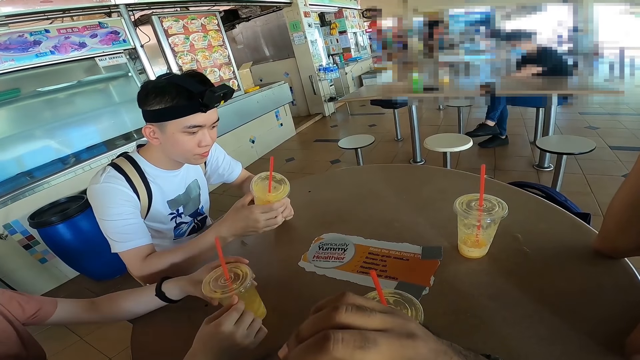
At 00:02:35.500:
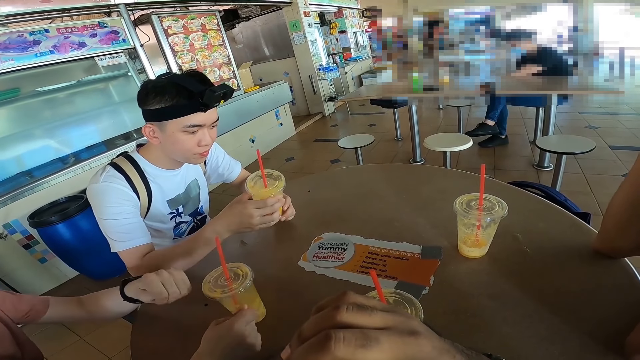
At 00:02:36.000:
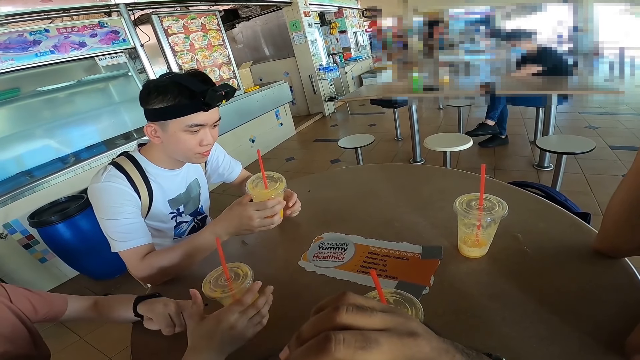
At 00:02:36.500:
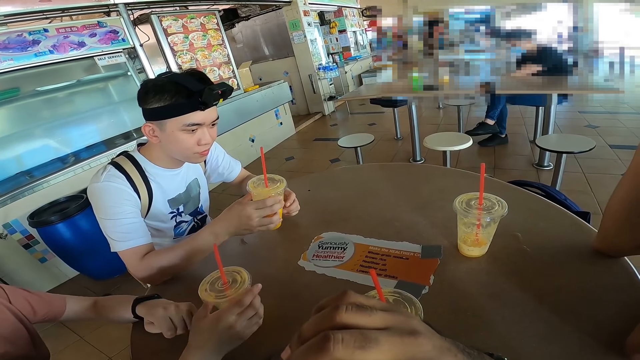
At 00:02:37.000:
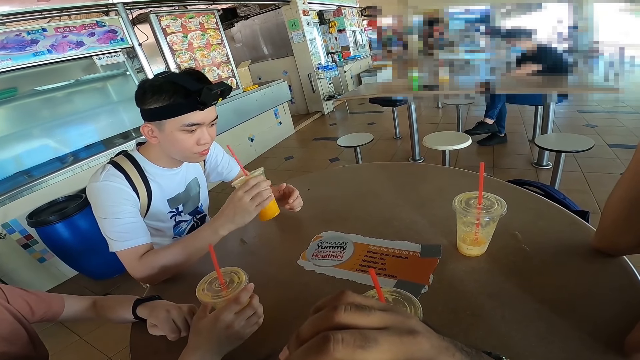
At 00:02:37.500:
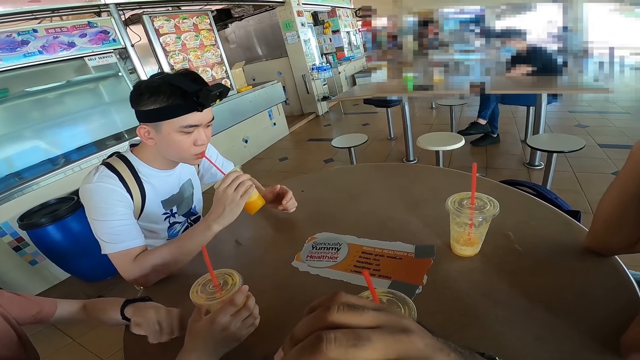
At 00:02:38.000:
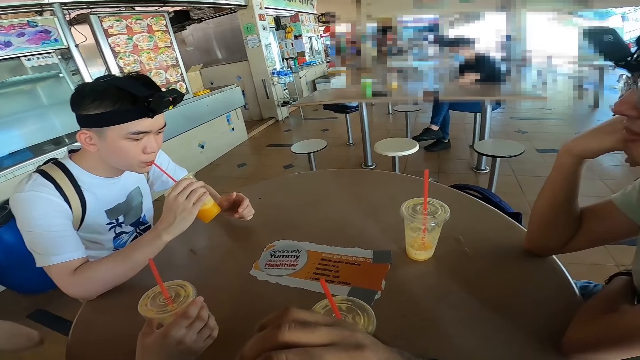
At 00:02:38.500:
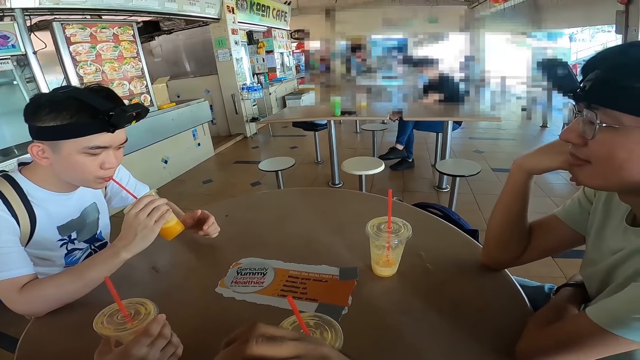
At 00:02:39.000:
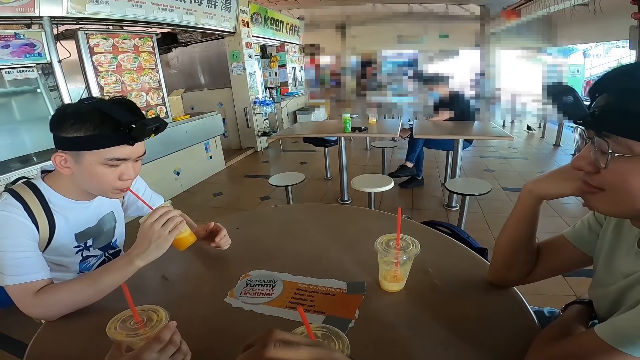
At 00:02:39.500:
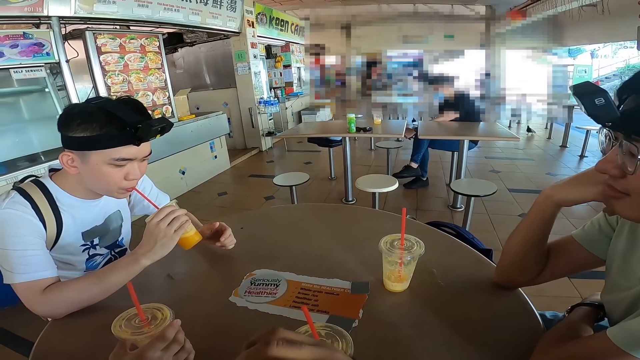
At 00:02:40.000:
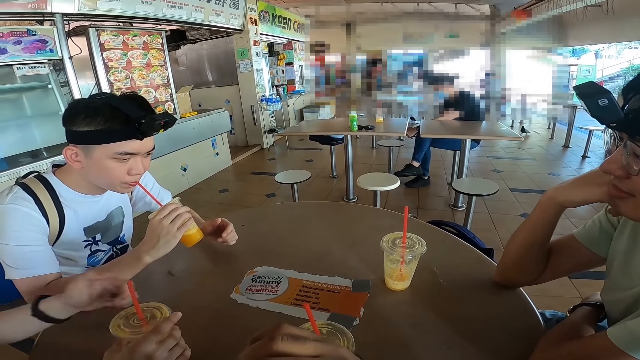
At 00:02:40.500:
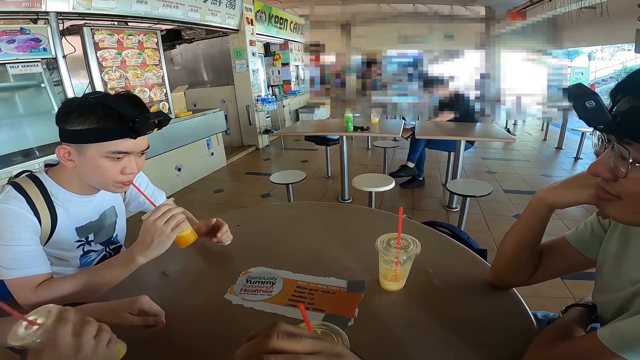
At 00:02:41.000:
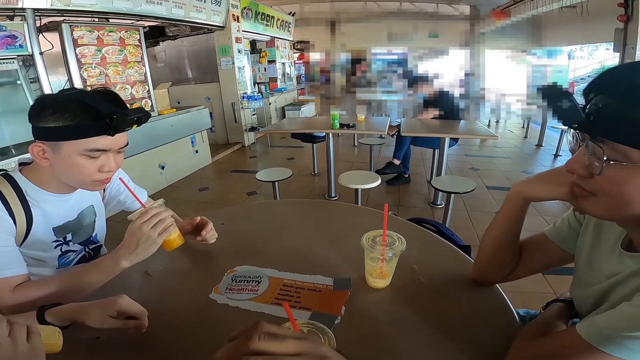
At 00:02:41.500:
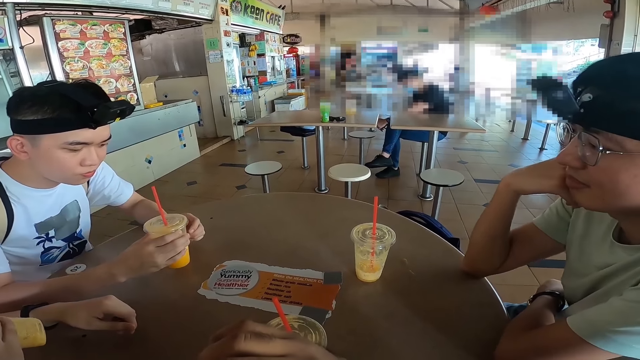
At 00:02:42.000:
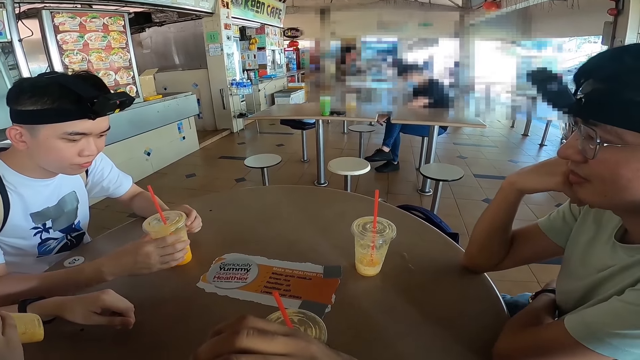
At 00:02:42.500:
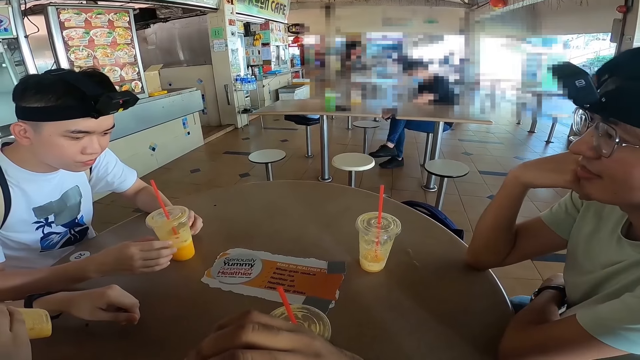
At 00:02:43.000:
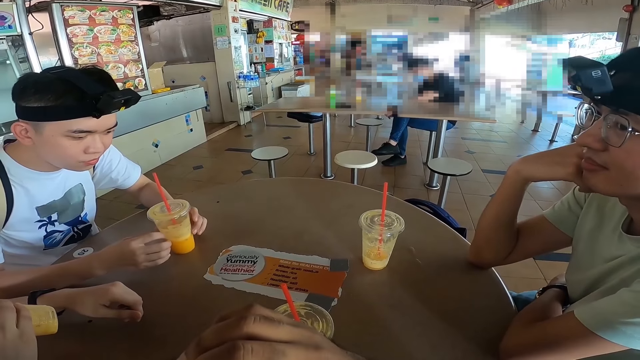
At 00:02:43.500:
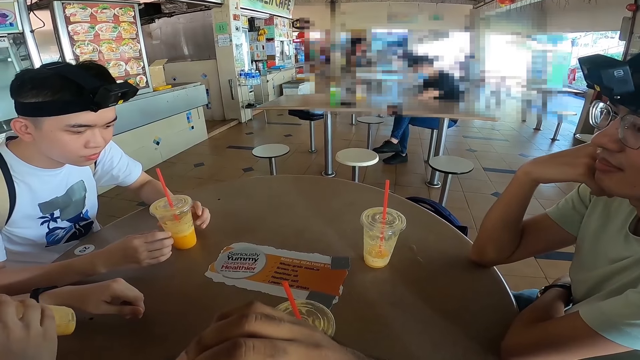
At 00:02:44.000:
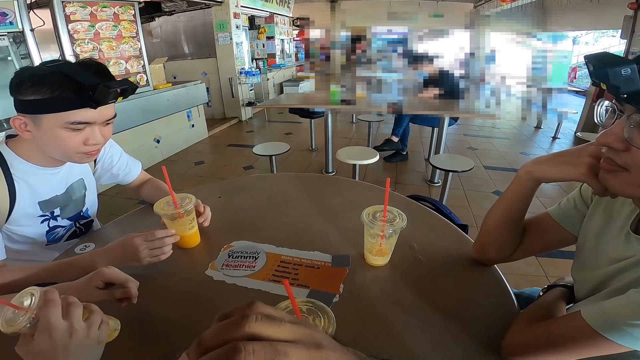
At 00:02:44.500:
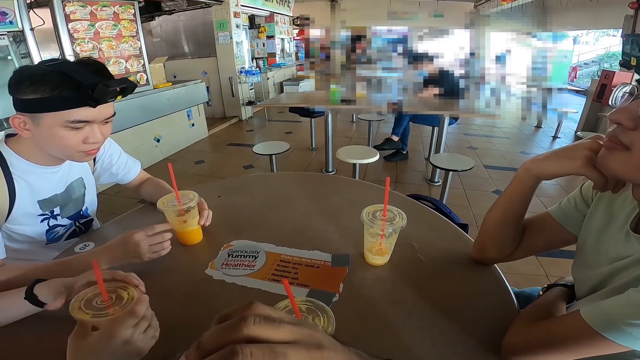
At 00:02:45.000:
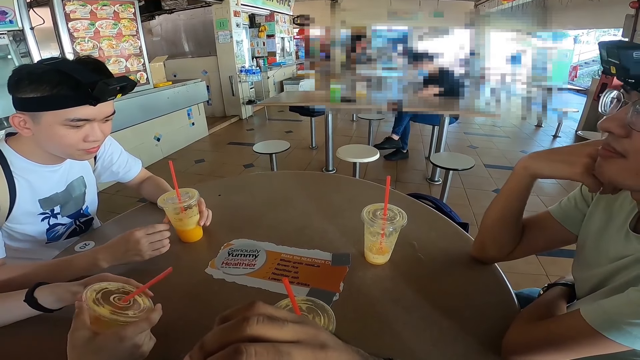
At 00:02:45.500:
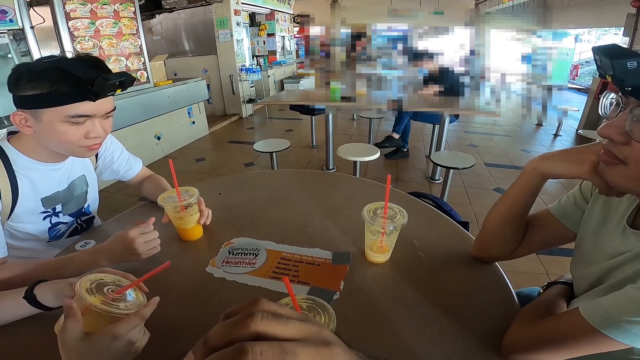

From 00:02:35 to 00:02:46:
A man places the cup on the table. Another man drinks fruit juice.

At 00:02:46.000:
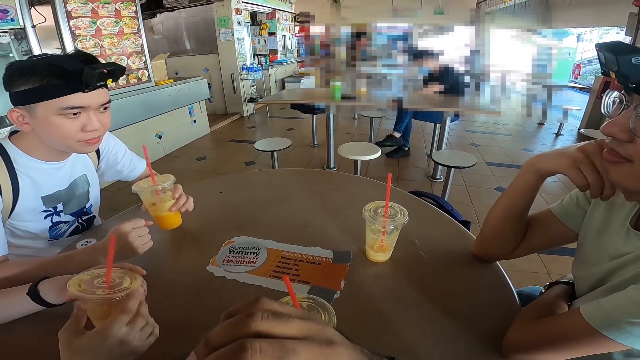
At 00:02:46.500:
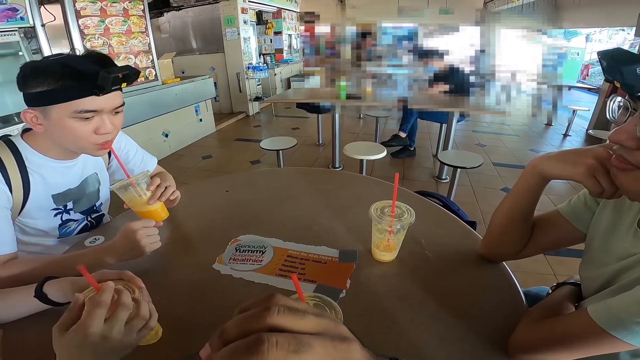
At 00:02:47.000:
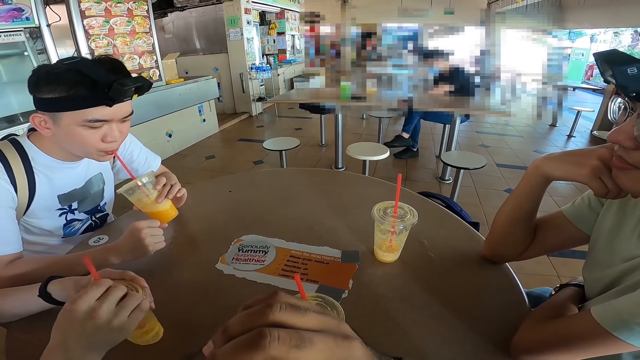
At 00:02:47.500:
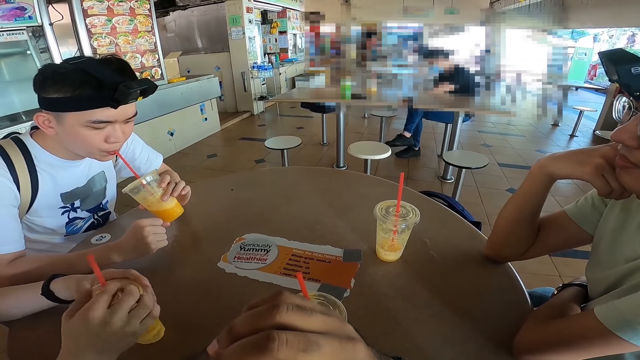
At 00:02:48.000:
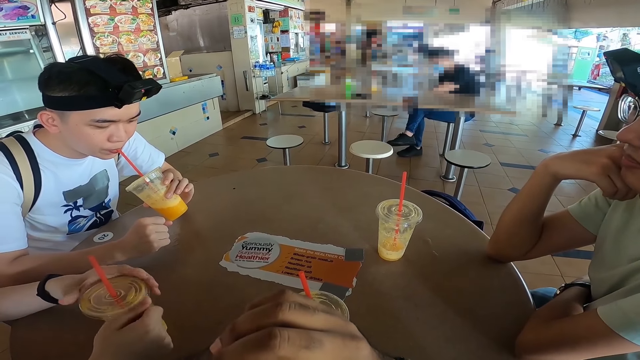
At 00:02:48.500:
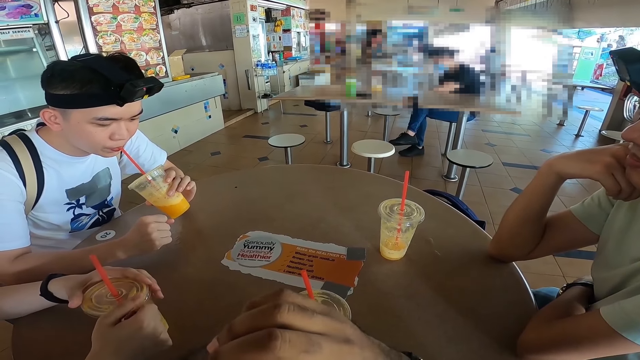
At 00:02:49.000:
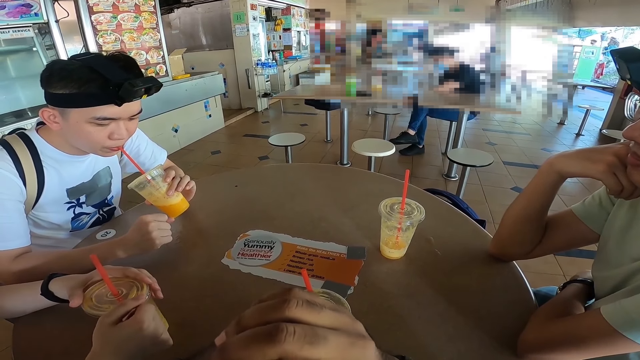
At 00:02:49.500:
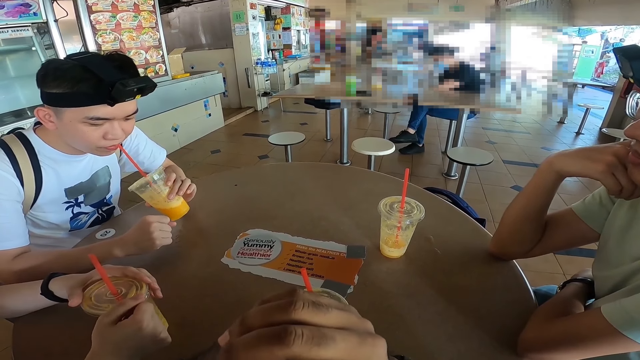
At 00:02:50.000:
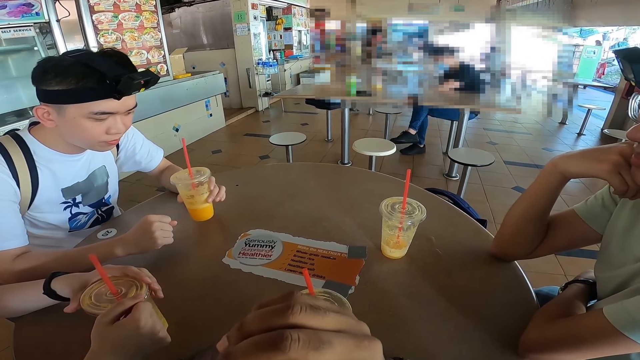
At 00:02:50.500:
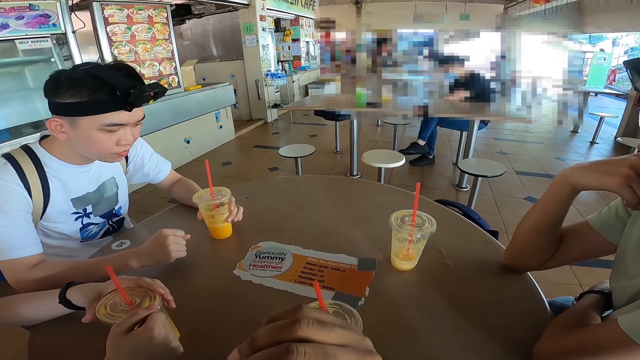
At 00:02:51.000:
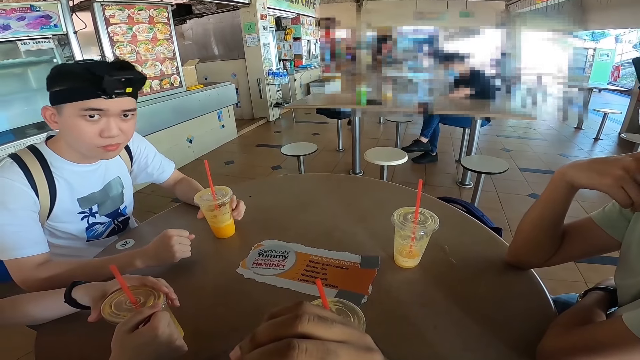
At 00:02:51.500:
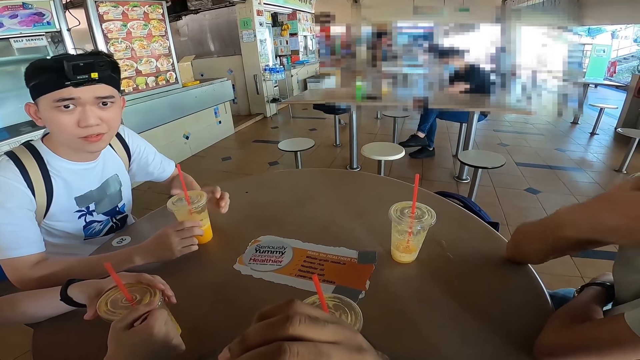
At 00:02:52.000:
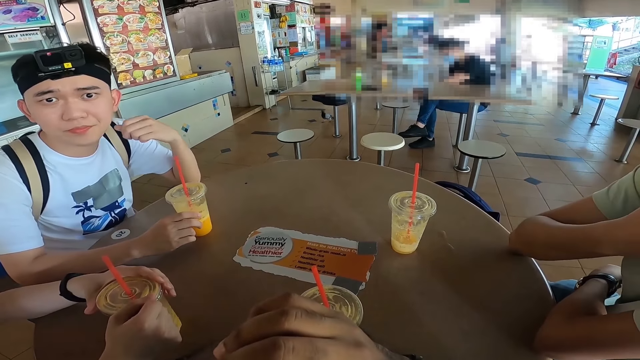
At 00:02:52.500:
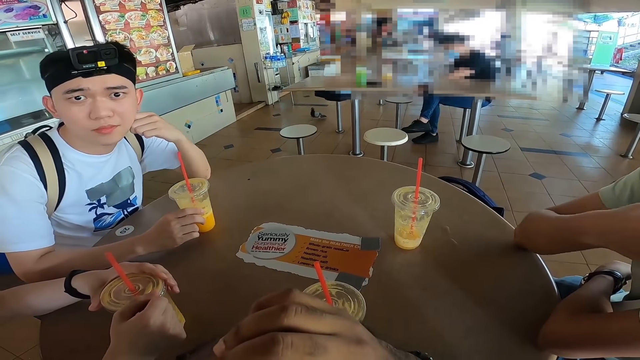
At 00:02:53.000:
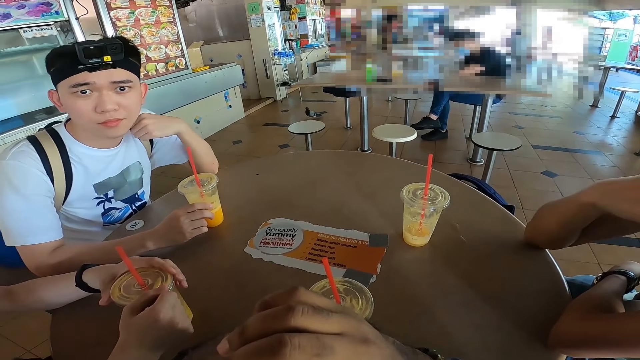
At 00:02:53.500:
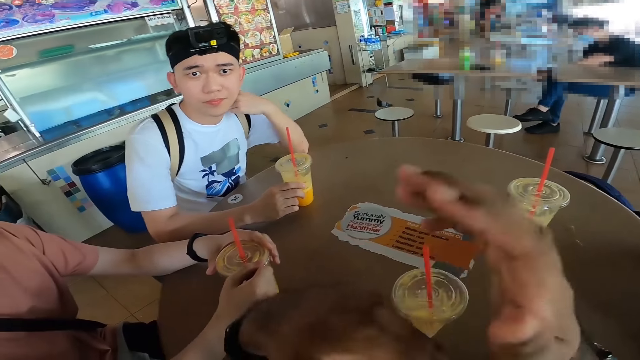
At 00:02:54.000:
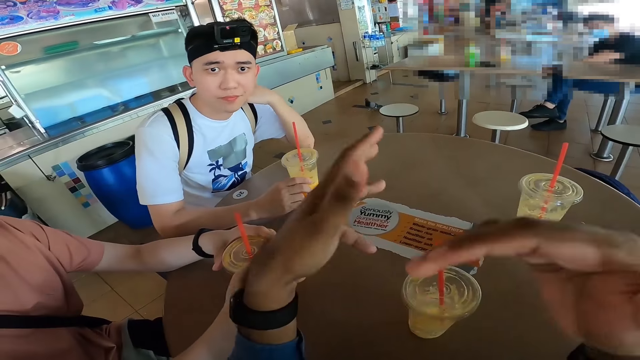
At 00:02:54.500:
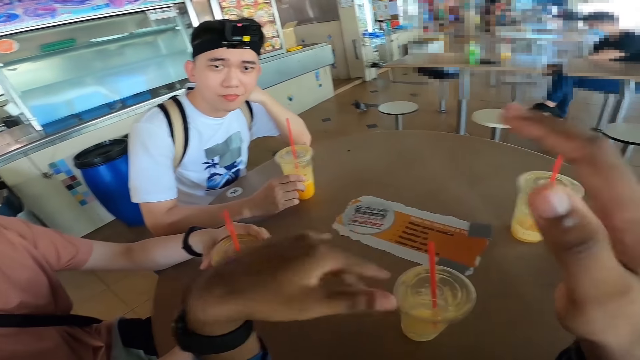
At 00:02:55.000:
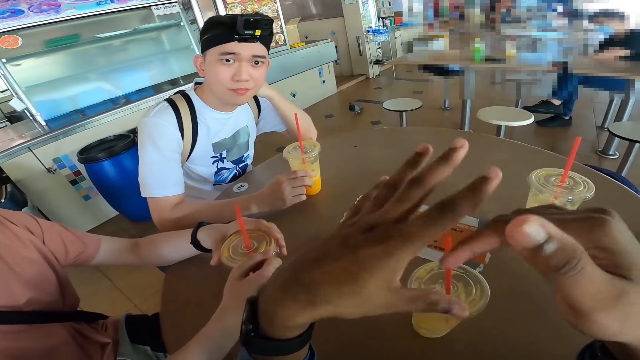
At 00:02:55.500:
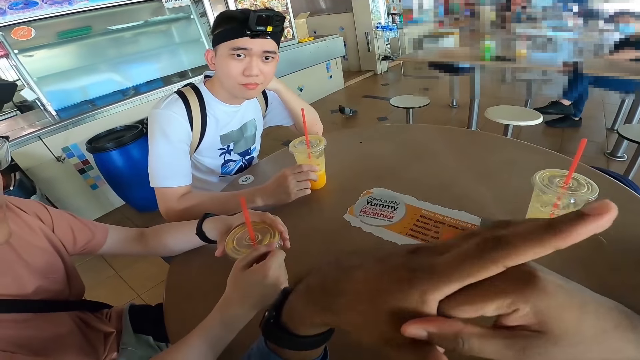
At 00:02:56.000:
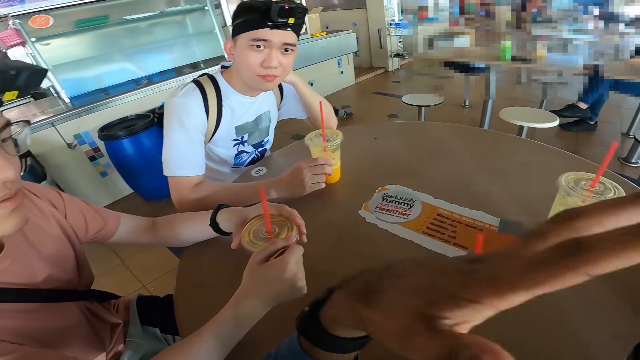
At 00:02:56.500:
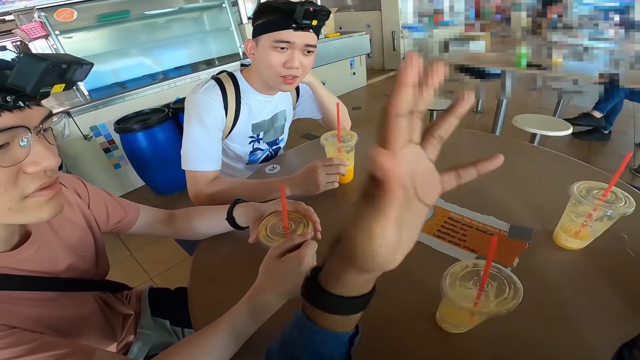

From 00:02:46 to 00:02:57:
The camera wearer converses with a man, another man and a third man.
